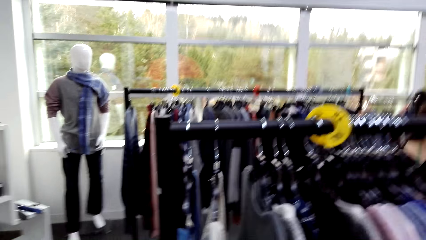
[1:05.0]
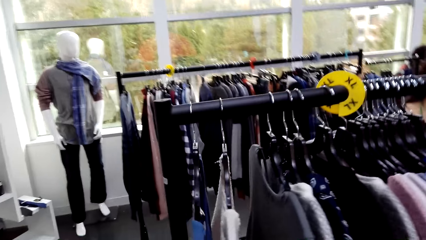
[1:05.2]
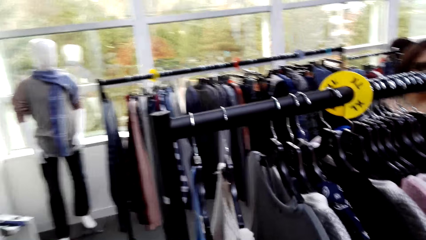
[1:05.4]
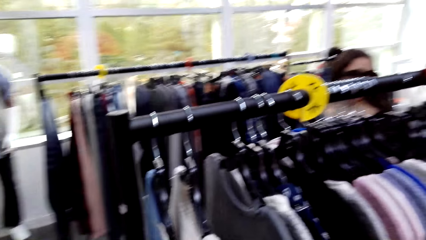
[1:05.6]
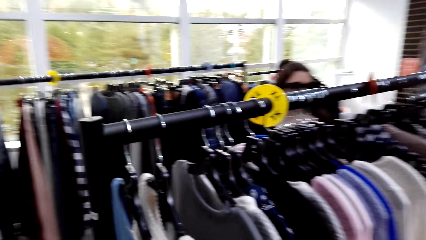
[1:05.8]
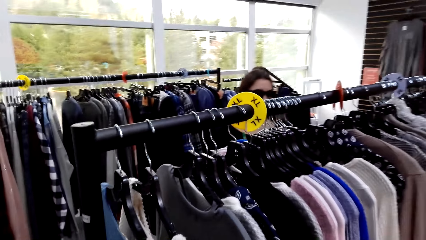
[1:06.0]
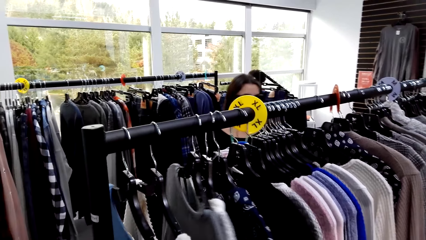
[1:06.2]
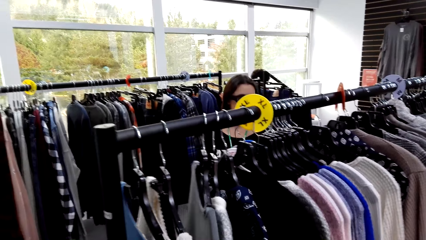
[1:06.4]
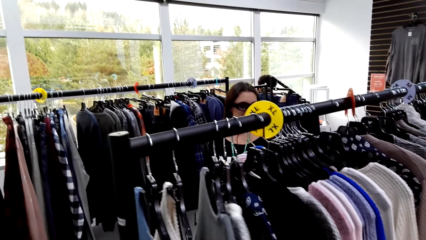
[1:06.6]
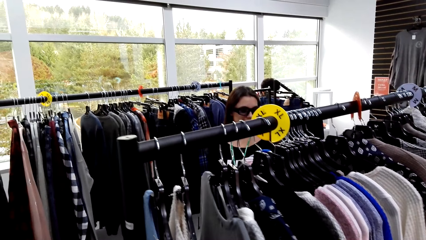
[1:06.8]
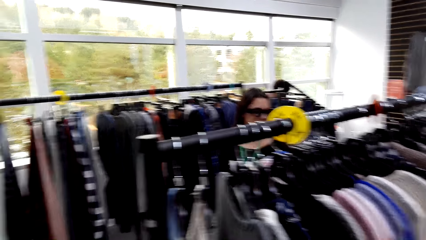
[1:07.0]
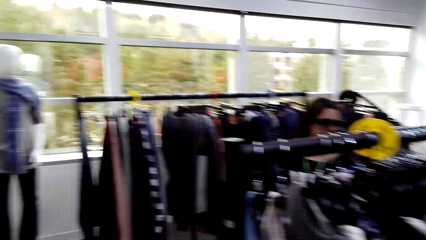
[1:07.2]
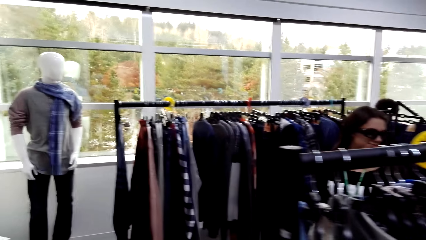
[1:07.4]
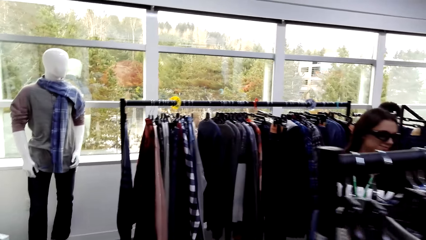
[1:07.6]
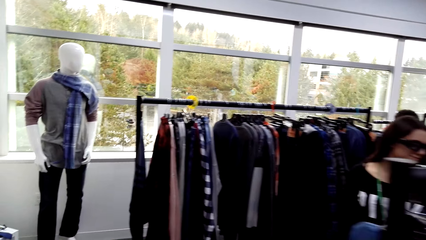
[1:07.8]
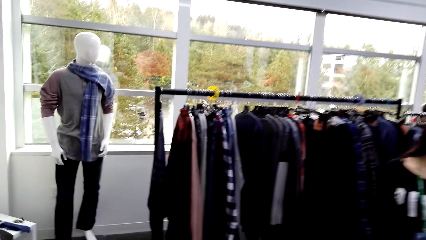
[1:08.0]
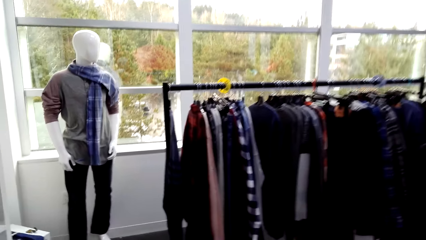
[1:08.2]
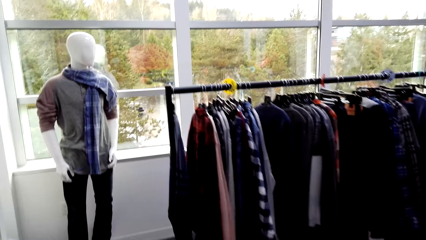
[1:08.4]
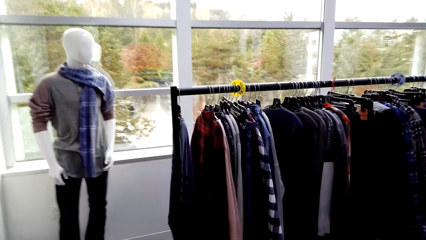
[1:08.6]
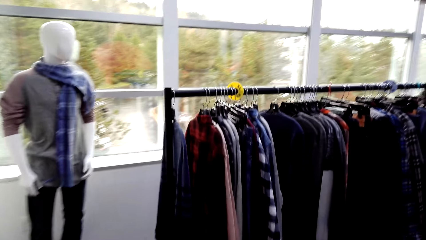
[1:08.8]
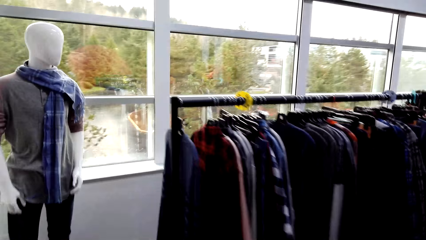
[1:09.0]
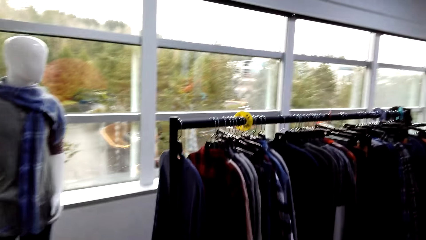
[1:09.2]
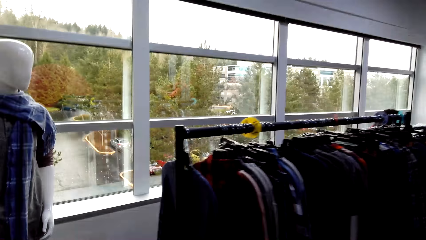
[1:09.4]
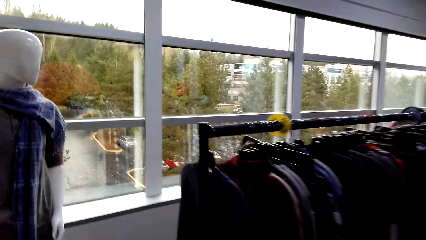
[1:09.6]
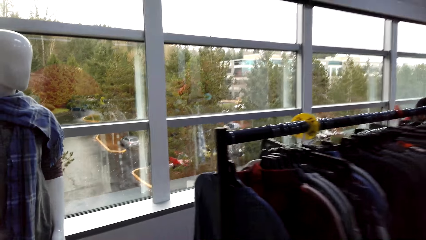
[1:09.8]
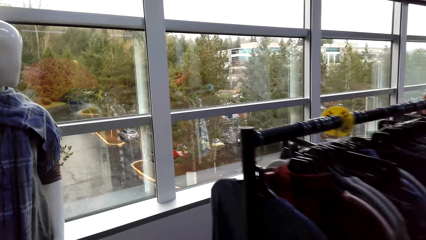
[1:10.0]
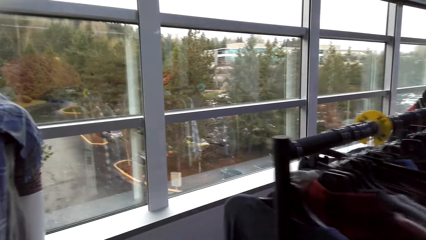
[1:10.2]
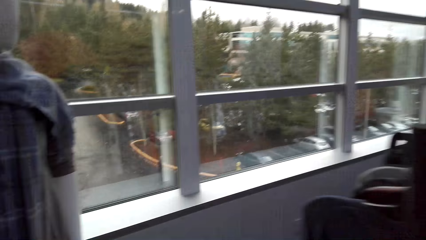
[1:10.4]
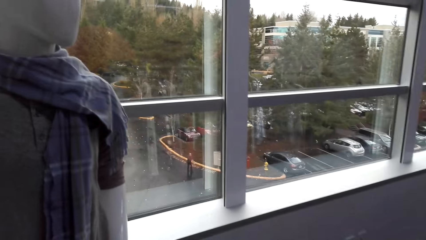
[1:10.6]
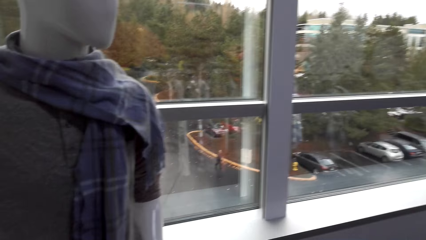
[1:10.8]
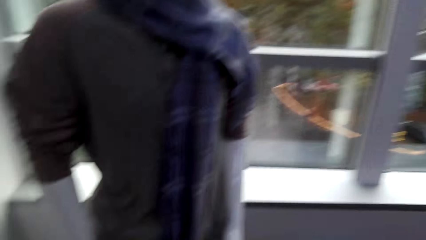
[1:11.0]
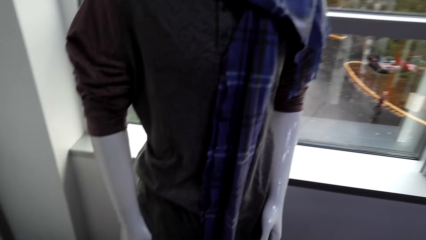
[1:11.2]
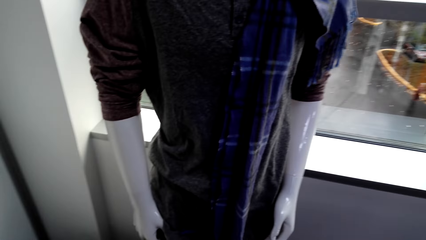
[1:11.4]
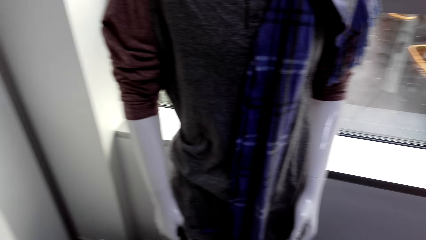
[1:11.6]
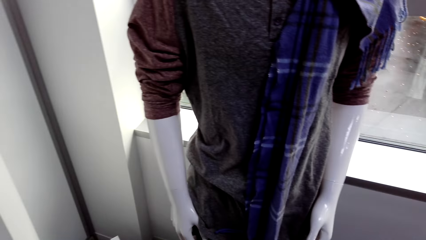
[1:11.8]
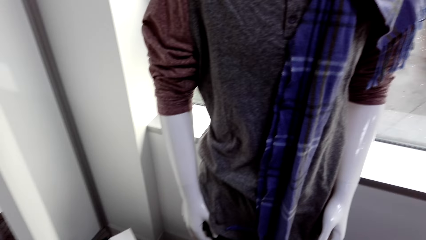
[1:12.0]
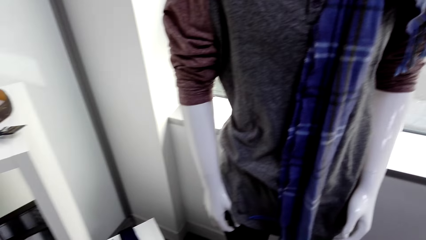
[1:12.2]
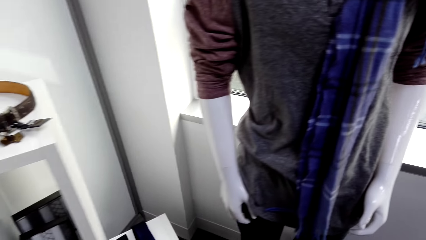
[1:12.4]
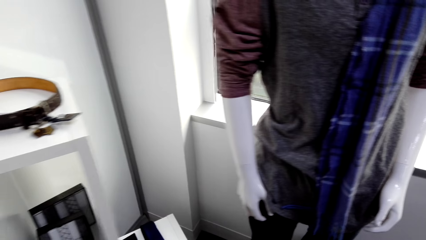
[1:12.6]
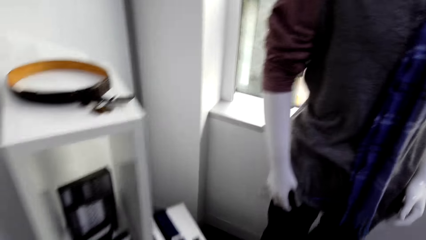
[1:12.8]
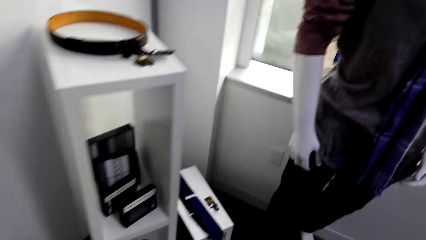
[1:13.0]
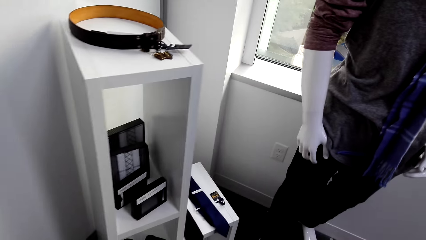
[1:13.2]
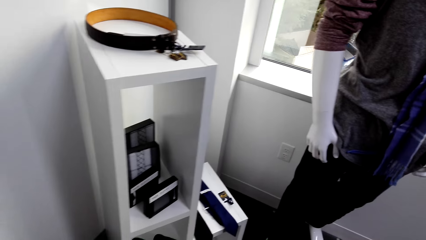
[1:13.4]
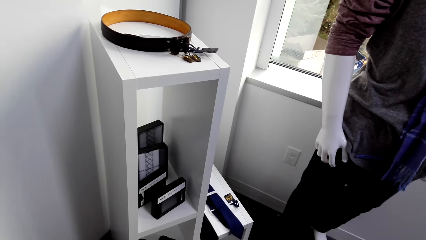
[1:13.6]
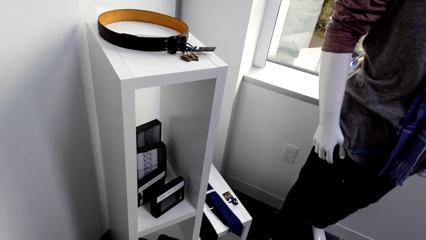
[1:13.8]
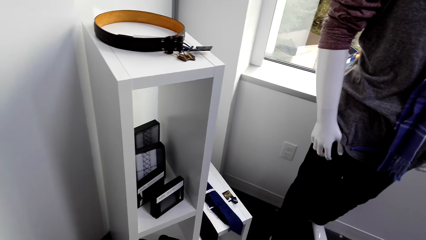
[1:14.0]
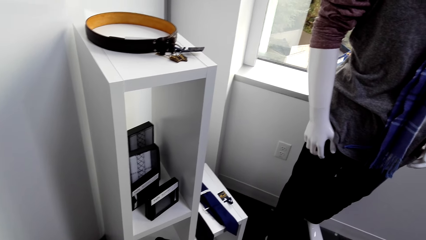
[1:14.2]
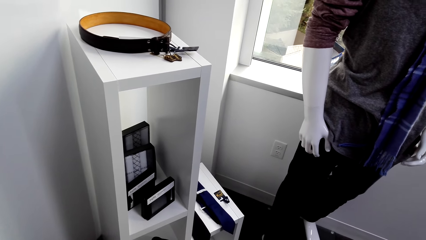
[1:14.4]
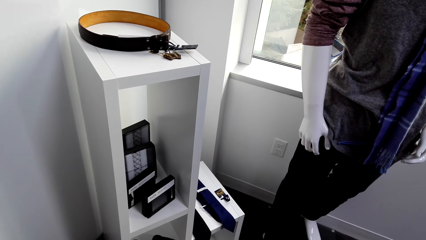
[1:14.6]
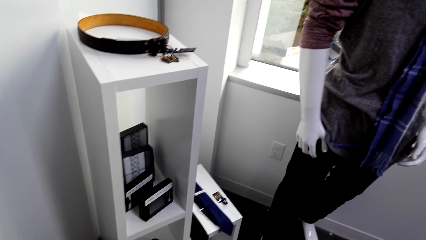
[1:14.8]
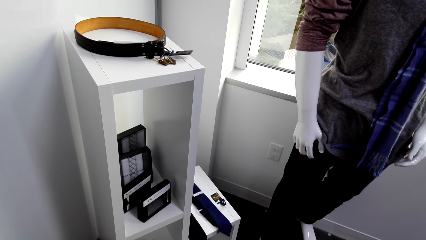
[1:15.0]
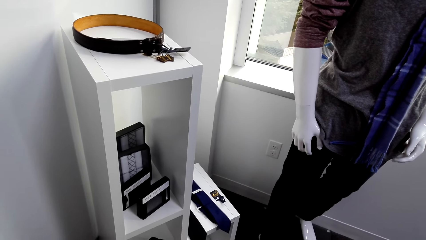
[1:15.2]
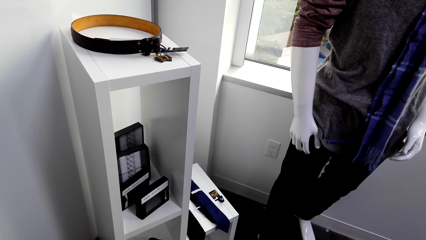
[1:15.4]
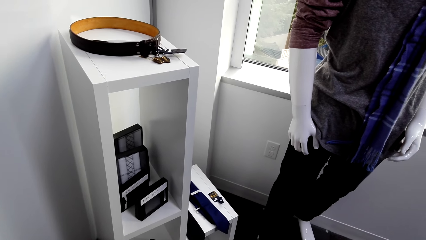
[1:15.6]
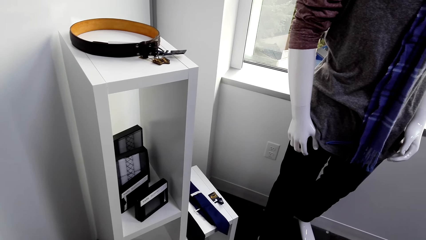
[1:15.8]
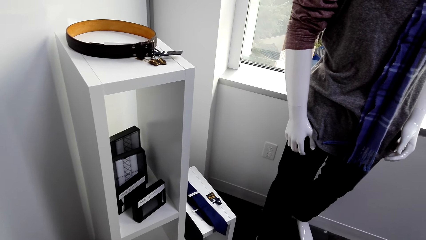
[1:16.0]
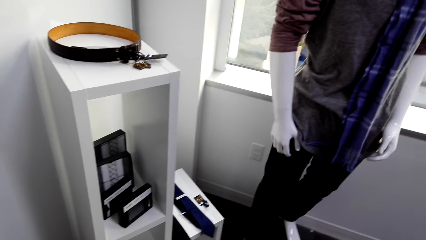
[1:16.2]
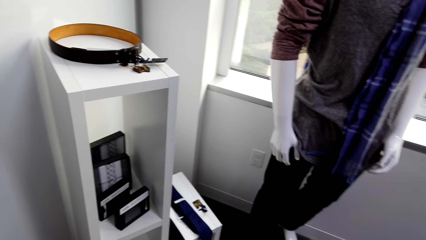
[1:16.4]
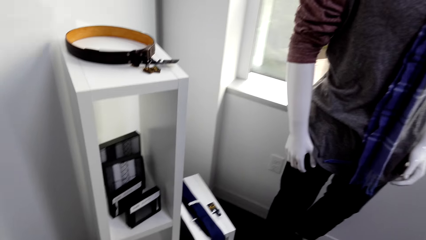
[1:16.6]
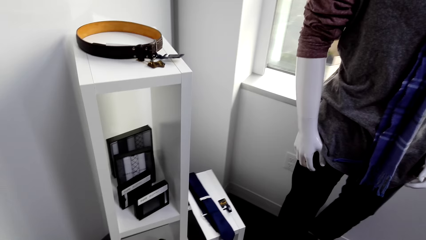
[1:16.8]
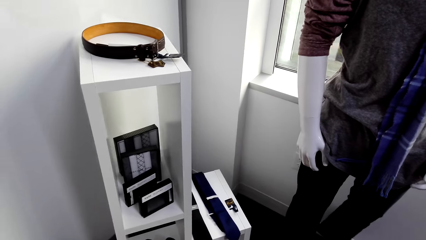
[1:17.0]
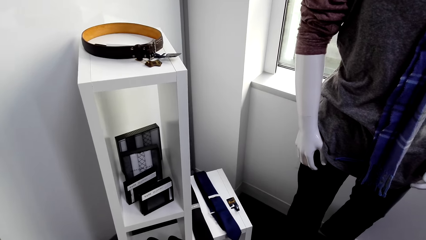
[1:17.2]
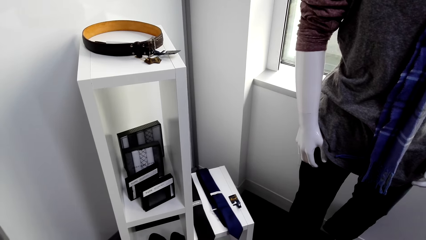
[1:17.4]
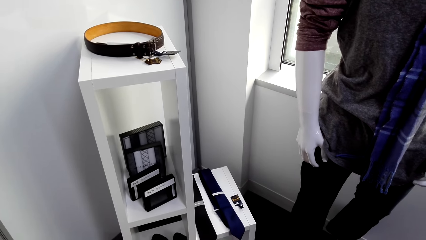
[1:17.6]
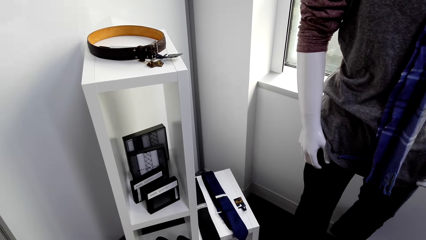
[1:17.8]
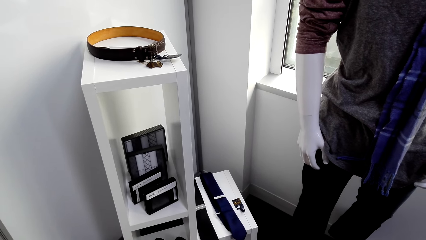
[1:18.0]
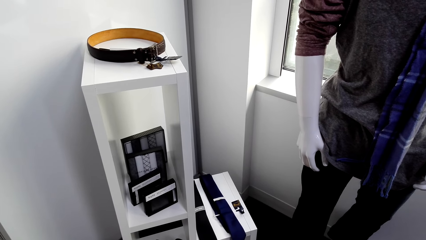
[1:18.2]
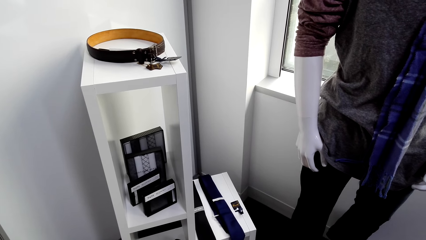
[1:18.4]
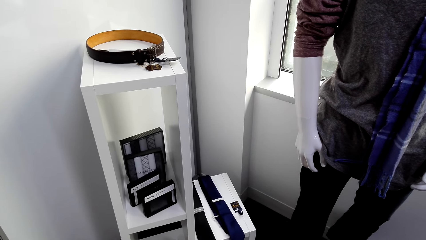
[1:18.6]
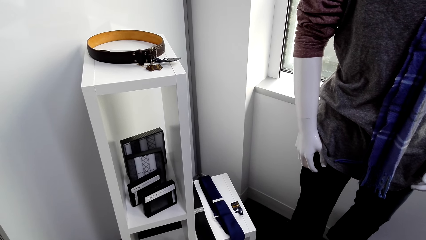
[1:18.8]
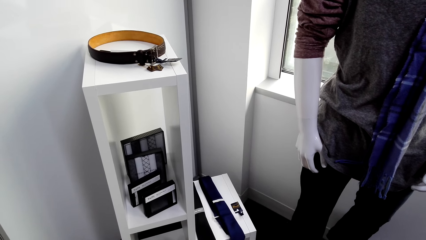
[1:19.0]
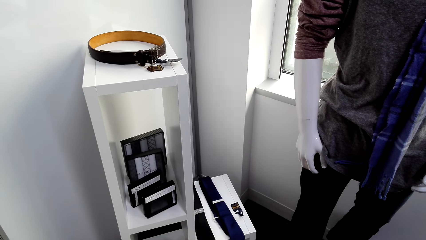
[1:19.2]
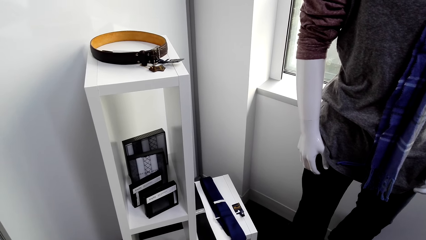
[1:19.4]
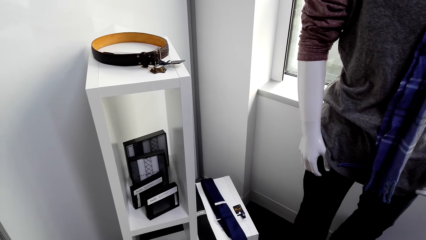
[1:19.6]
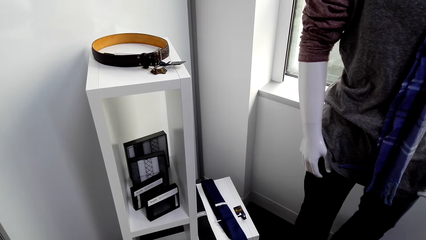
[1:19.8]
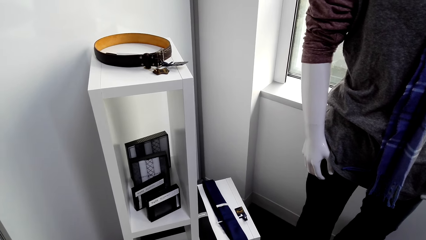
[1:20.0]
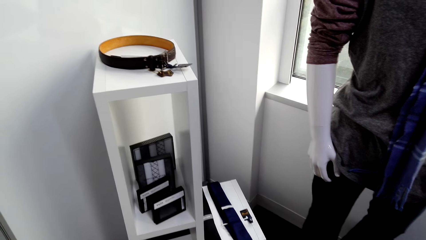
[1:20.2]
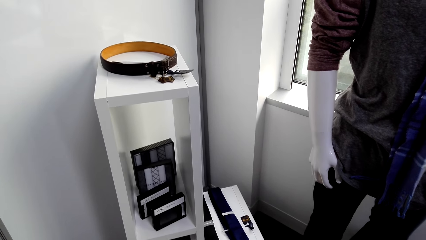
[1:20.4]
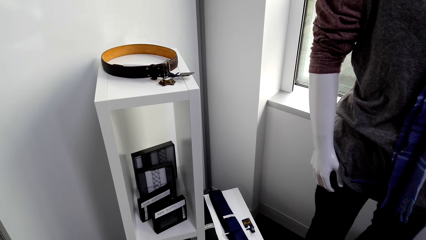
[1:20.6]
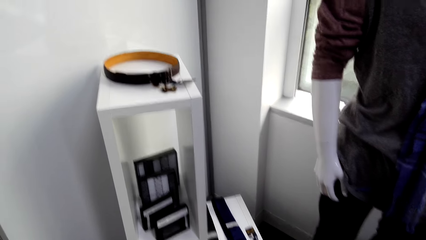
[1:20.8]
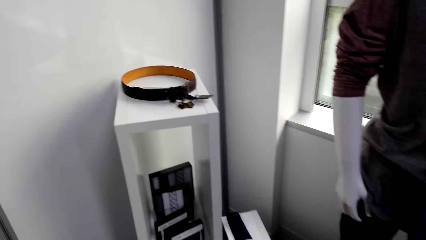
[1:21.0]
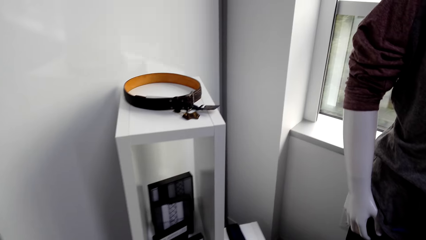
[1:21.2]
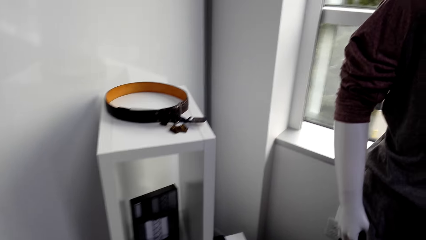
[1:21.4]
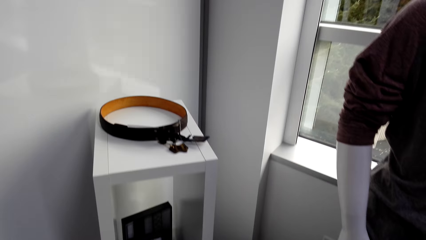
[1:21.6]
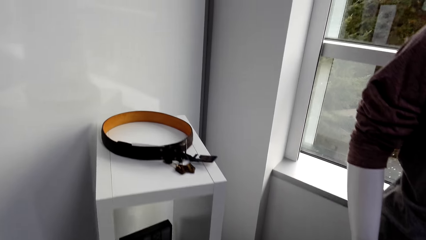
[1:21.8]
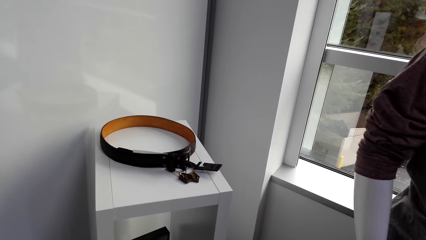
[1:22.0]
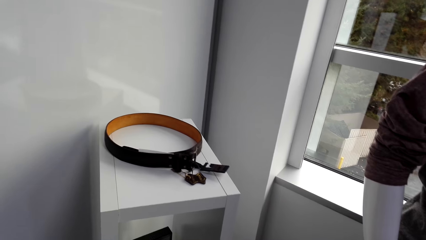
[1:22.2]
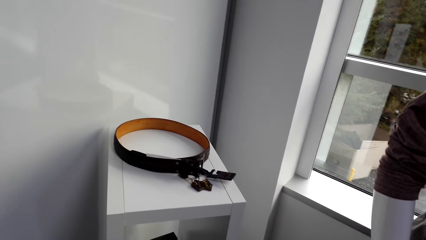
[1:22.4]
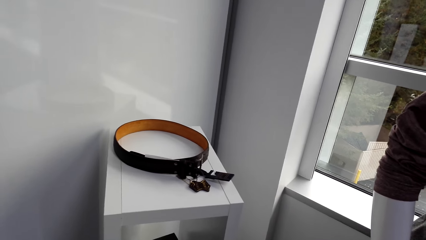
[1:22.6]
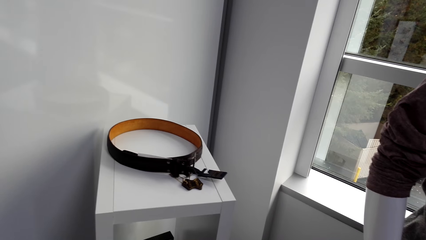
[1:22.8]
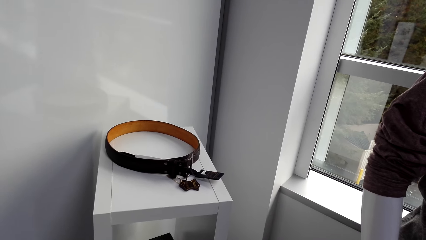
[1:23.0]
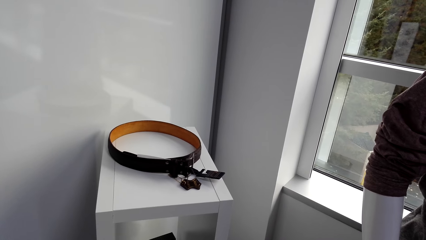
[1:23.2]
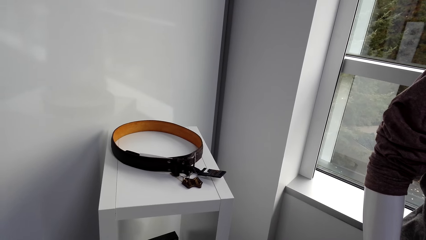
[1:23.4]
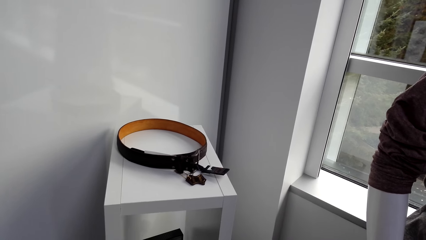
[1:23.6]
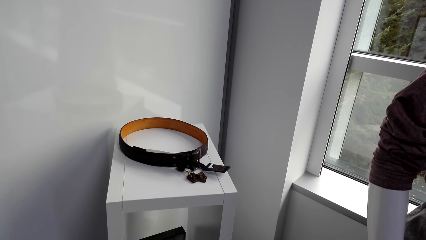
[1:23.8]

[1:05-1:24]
The camera wearer touches the clothes. They look at the clothes on the mannequin. They look at the items on the shelf. They stare. They look at the belt on the shelf.
